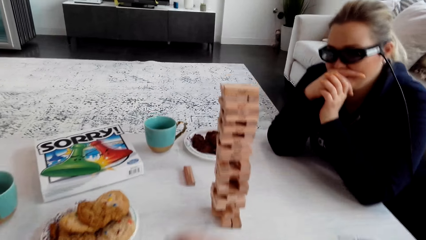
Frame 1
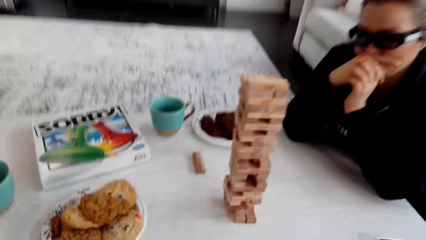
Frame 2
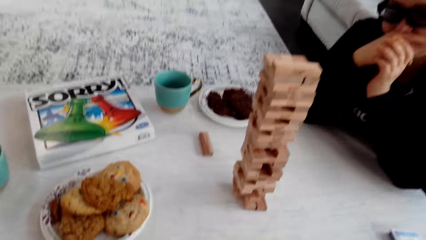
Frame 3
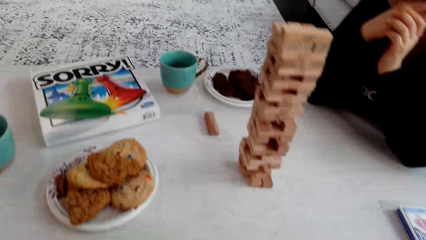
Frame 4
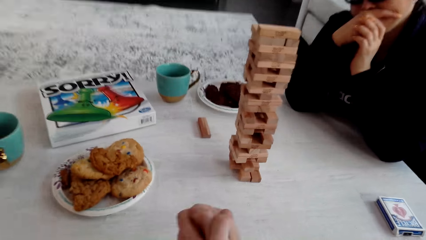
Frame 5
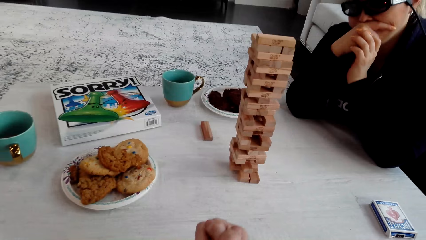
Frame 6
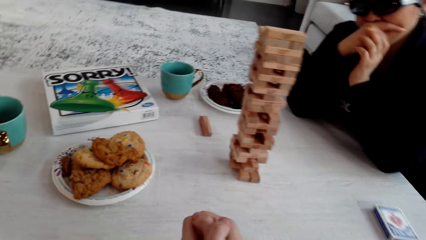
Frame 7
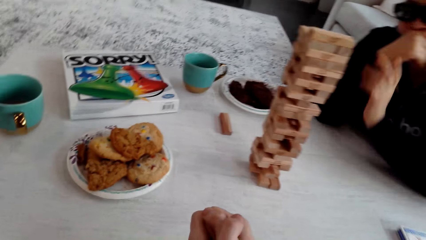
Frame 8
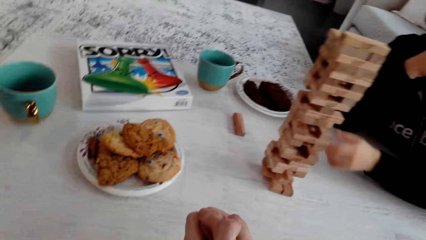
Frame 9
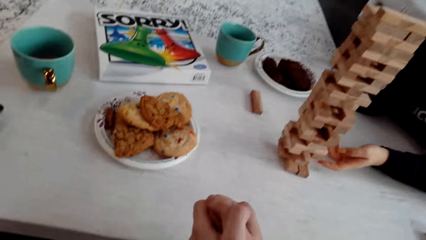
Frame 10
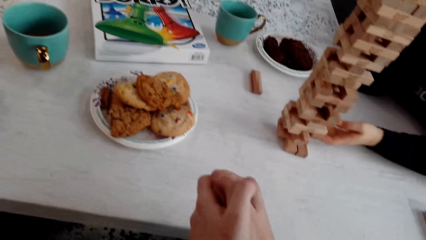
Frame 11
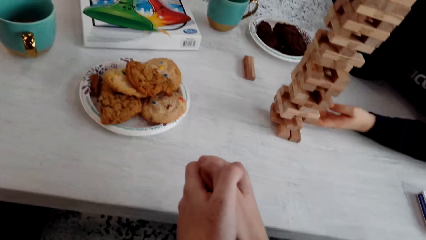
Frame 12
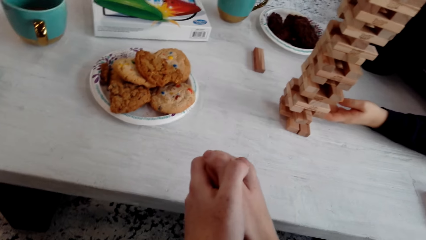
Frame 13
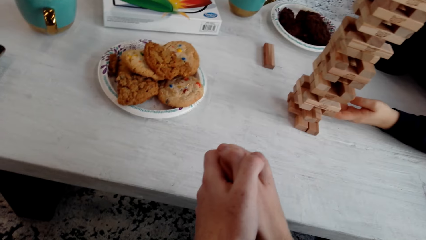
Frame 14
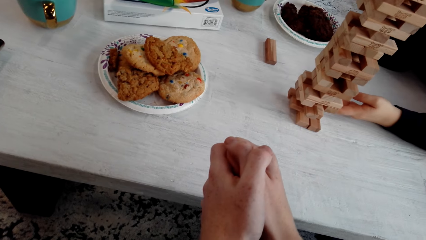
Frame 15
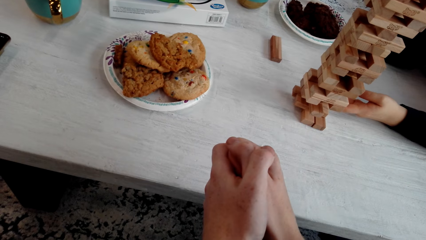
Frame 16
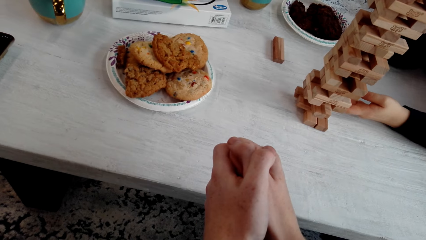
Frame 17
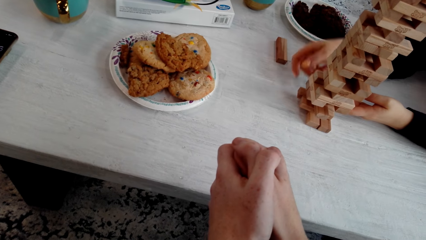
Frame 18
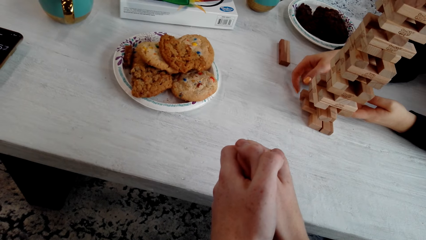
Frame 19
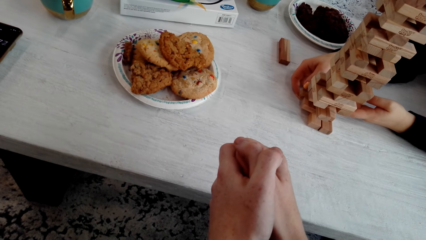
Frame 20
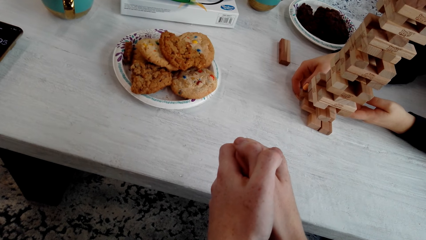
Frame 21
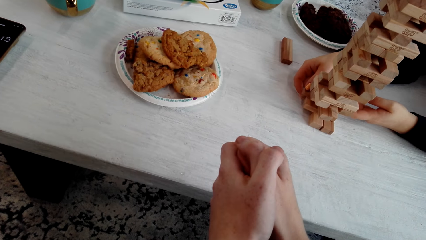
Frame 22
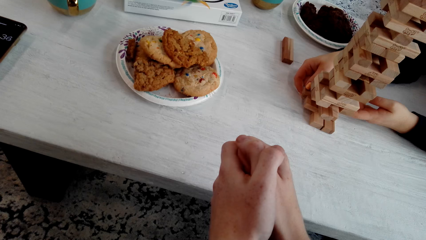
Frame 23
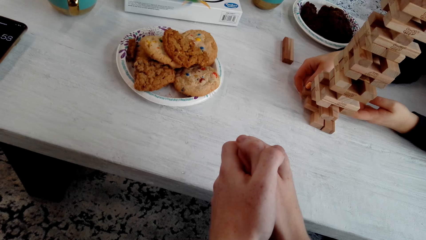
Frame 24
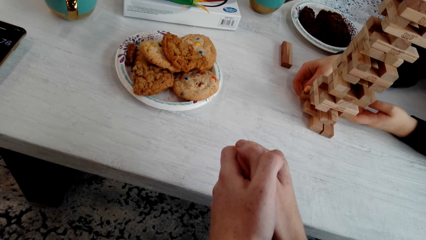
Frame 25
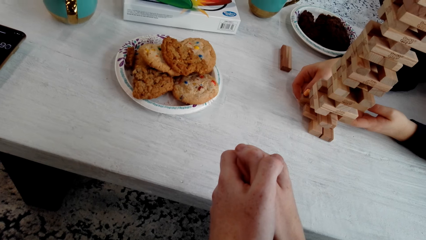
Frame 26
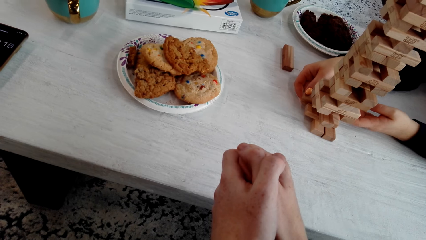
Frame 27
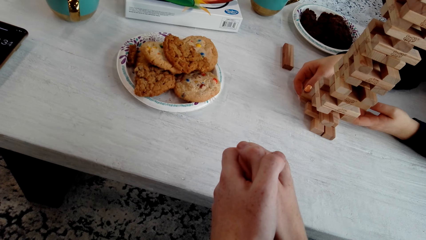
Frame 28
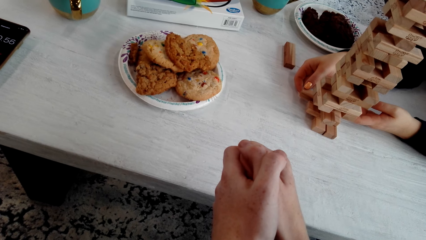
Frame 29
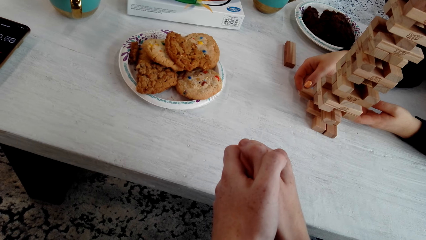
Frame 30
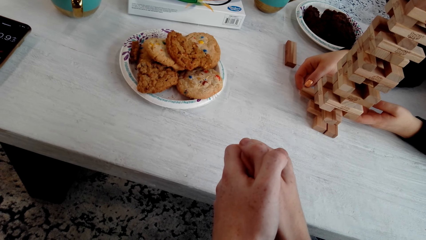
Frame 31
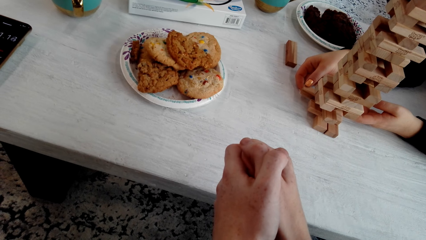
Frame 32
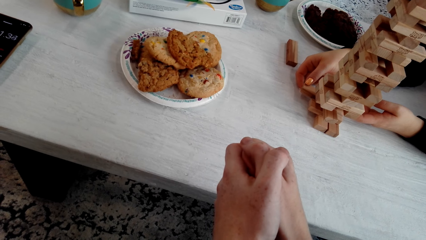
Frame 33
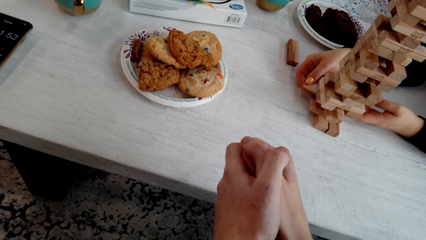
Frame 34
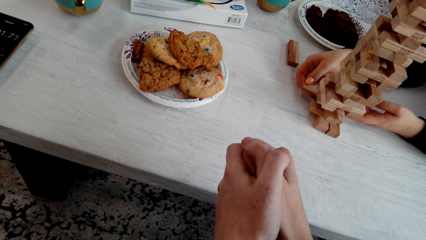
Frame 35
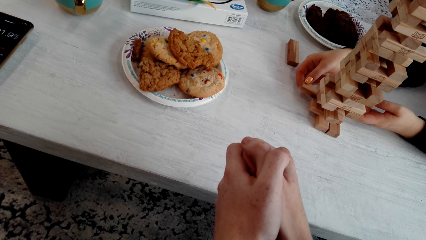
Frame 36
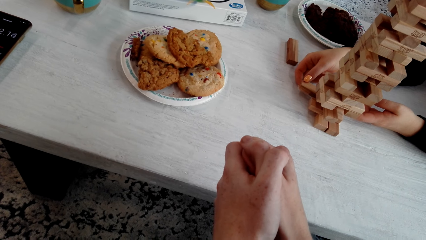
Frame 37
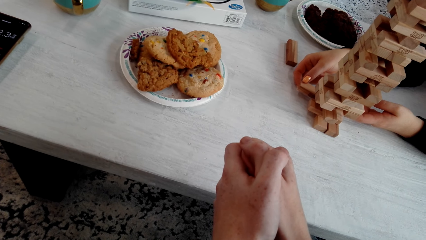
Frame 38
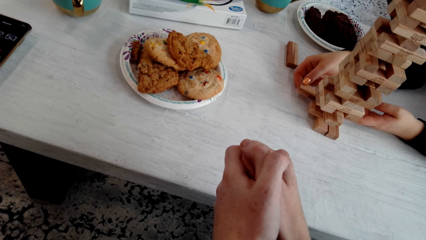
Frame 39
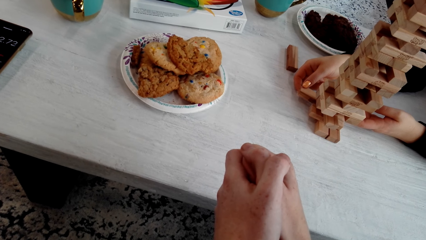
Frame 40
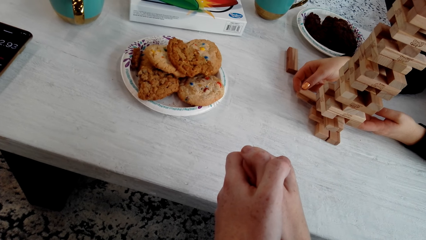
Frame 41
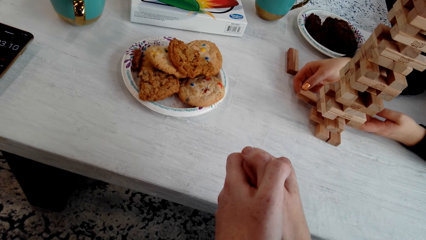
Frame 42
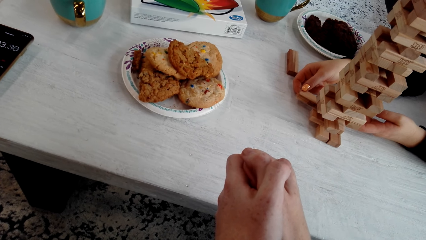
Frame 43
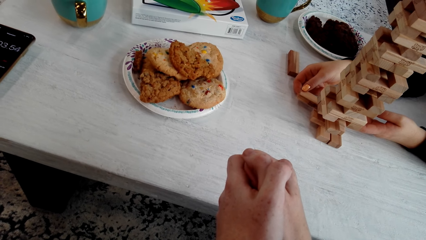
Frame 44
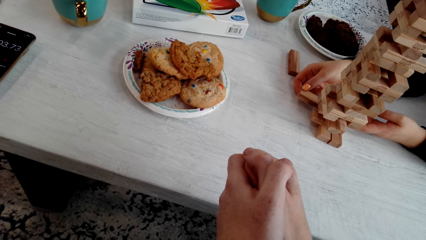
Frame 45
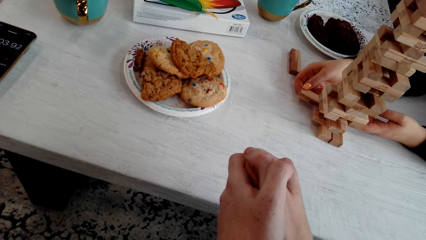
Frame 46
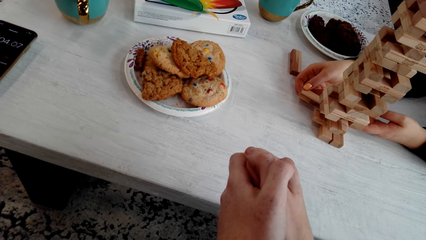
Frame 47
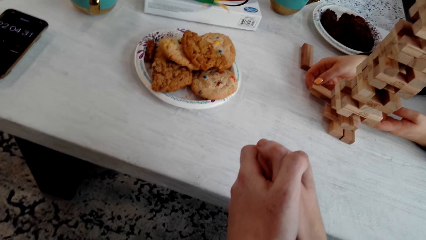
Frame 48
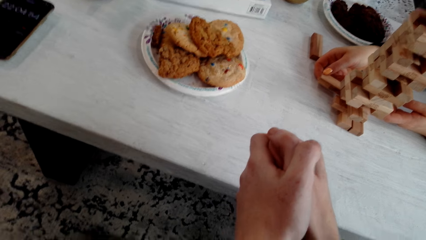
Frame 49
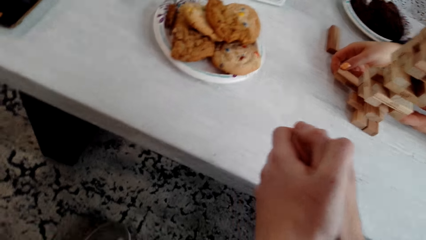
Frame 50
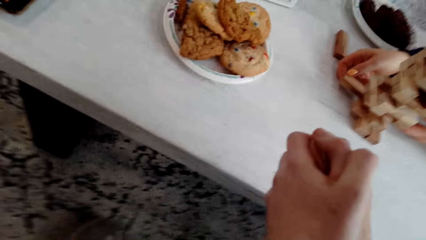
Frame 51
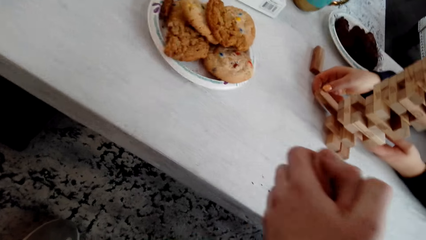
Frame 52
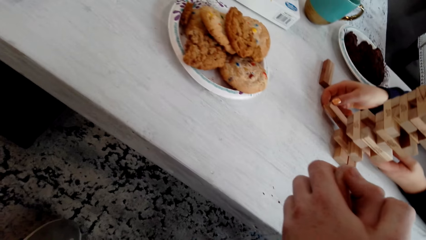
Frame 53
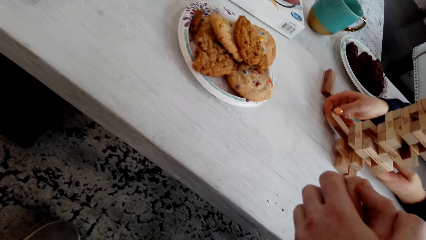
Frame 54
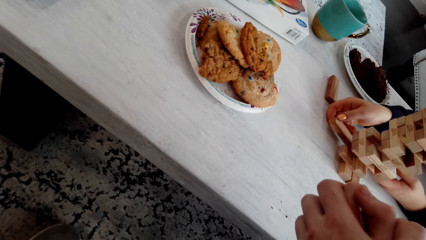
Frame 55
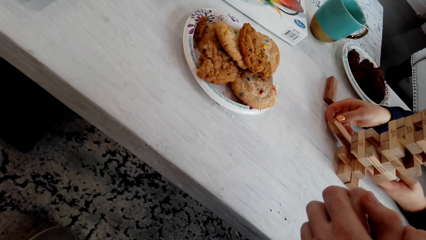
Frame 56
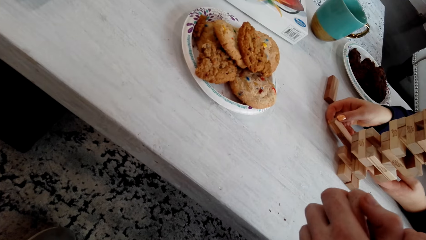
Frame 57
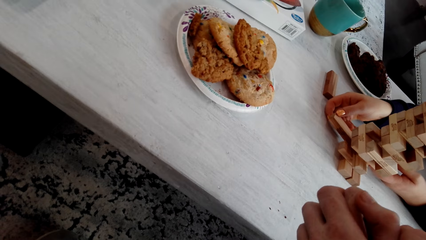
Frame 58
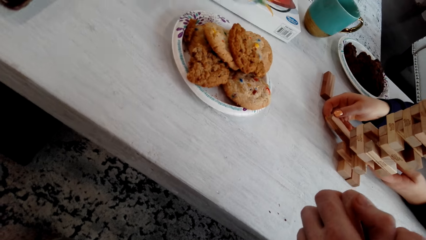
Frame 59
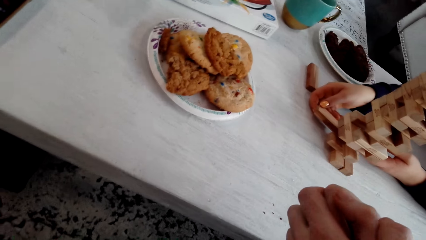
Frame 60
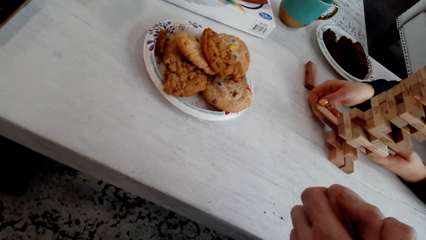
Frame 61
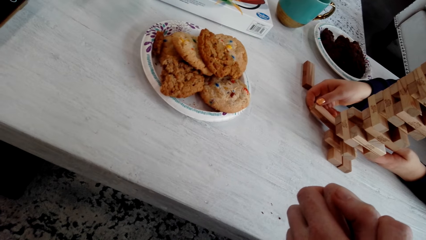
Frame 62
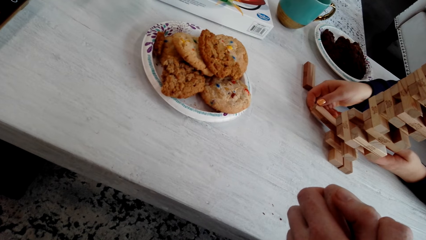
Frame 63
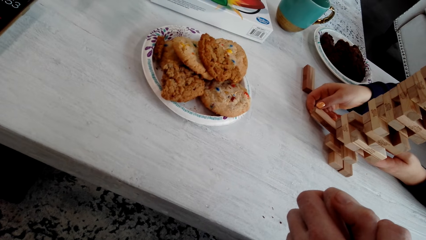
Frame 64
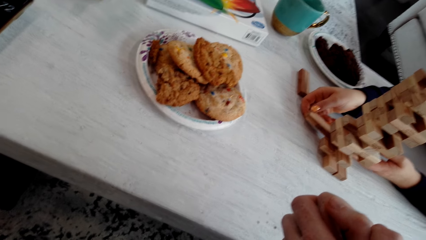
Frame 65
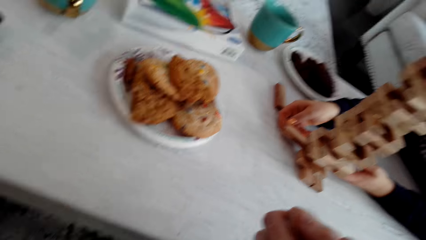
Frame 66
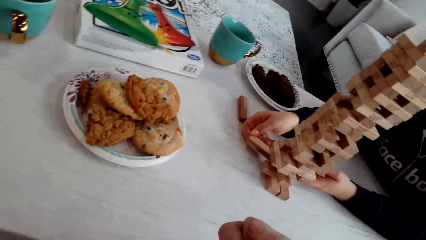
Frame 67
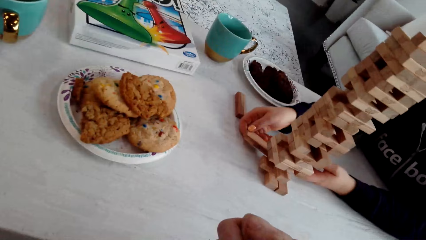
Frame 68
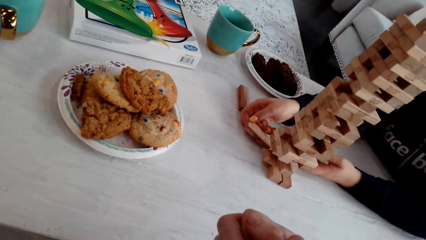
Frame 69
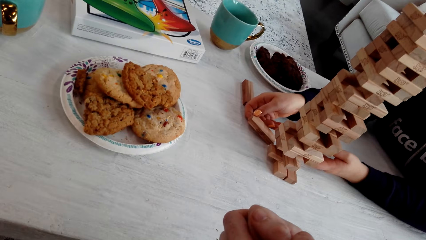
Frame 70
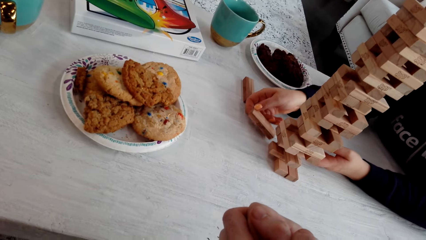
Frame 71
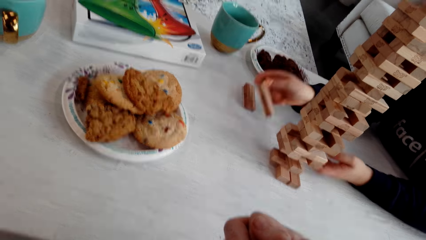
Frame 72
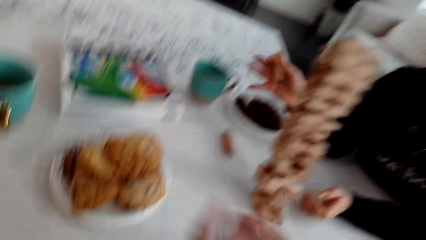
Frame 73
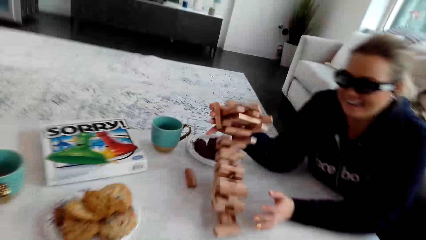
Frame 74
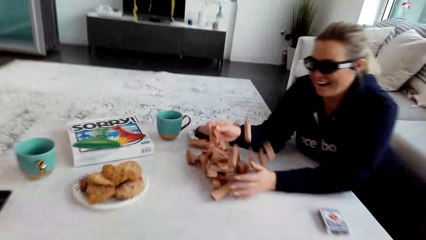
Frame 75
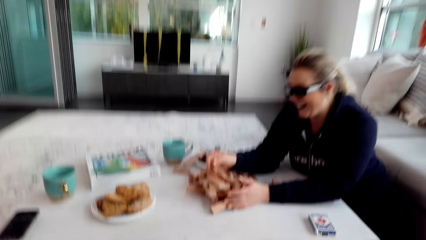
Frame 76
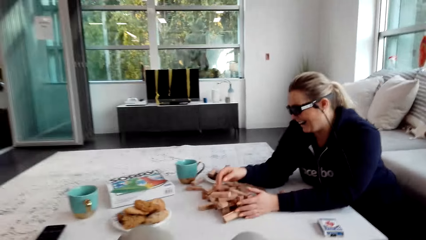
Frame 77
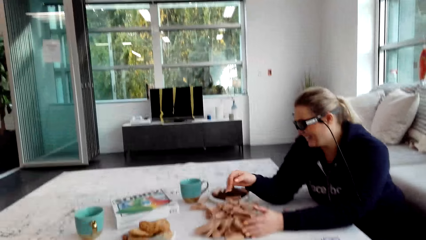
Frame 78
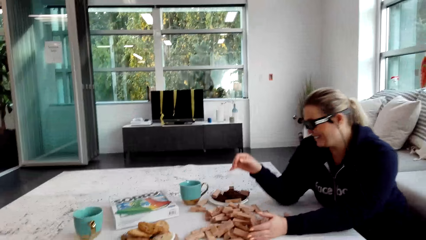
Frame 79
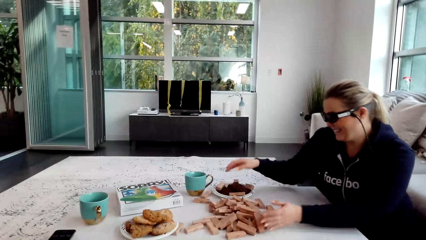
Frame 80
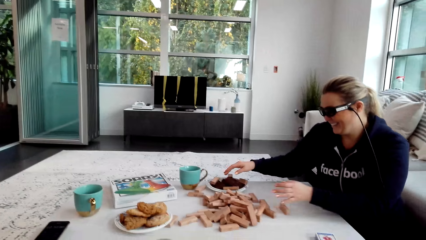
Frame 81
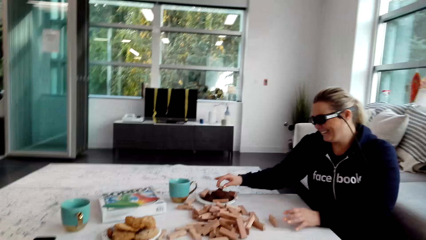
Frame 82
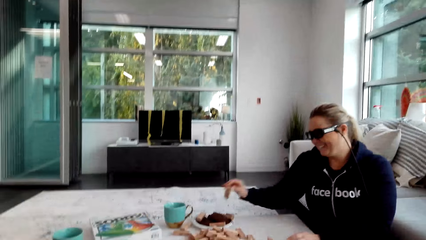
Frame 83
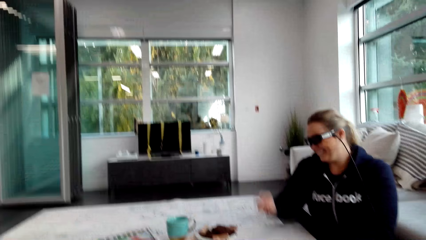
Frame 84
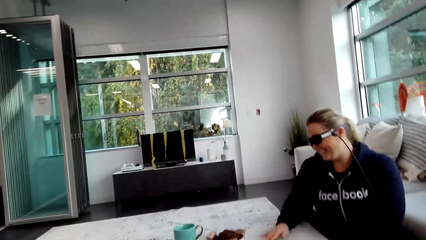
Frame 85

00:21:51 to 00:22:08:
The camera wearer looks at the Jenga. A woman touches the wooden Jenga piece with both her hands. The woman removes the wooden Jenga piece with both her hands. The camera wearer talks to the woman. The woman removes the wooden Jenga piece with both her hands. The camera wearer talks to the woman. The woman removes the wooden Jenga piece with both her hands. The camera wearer looks at the Jenga. The woman breaks the Jenga blocks, talks to the camera wearer and falls the Jenga wooden piece.
